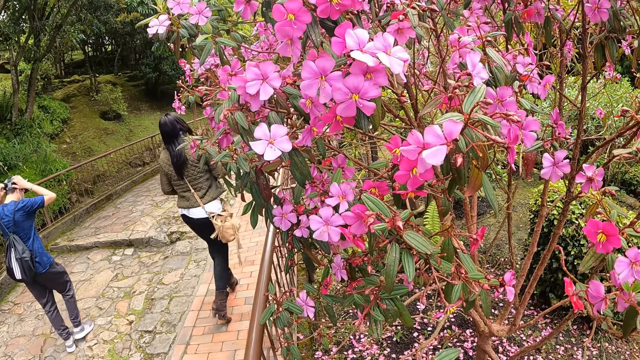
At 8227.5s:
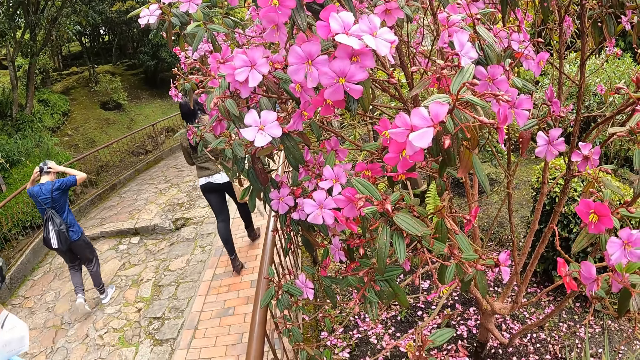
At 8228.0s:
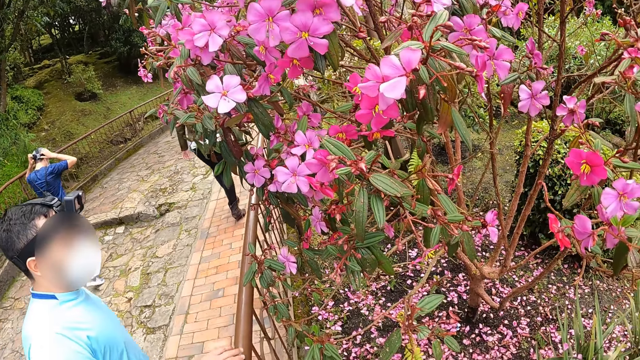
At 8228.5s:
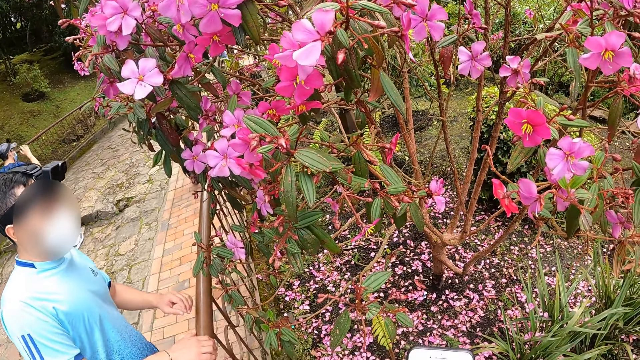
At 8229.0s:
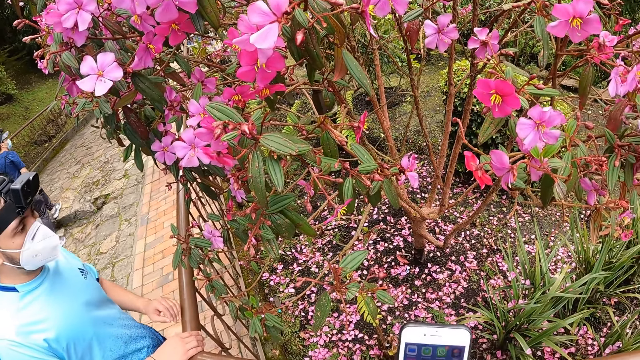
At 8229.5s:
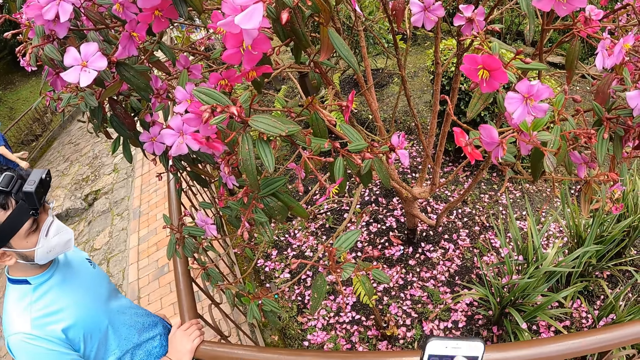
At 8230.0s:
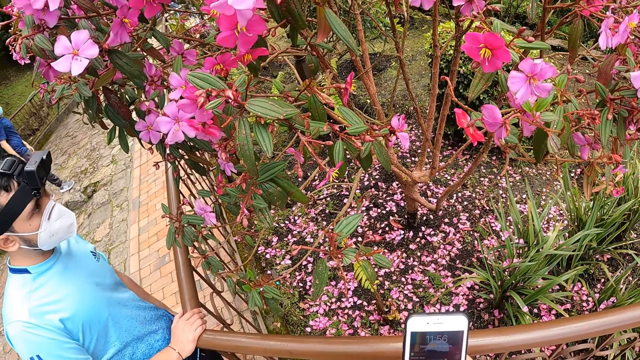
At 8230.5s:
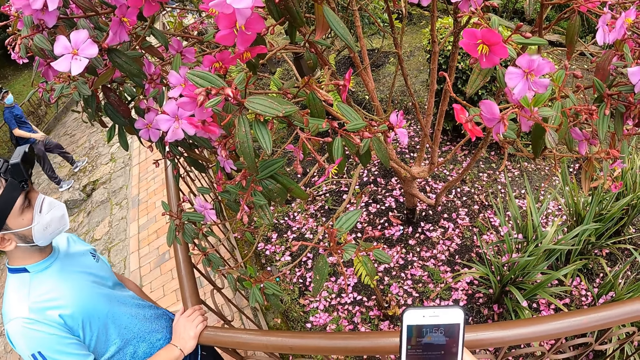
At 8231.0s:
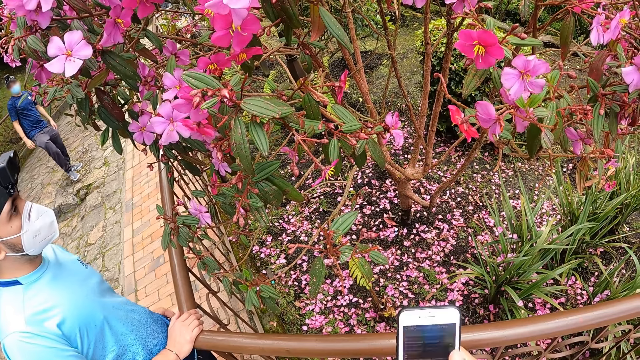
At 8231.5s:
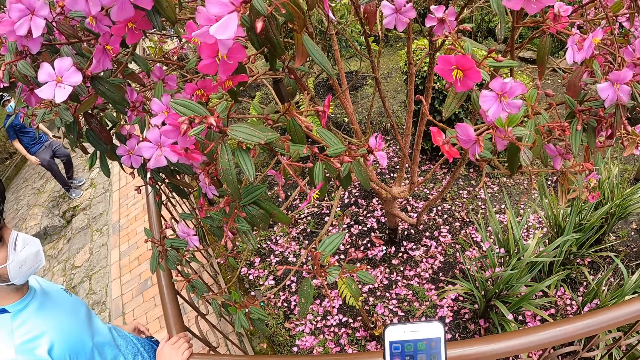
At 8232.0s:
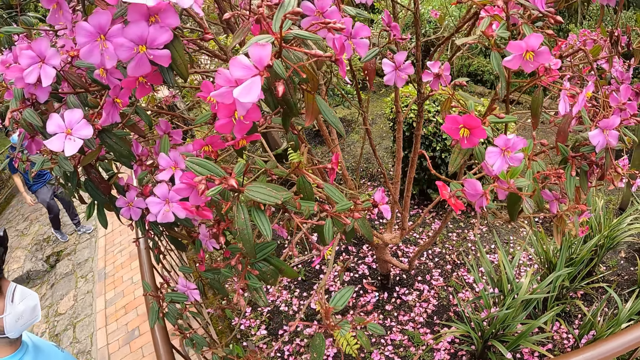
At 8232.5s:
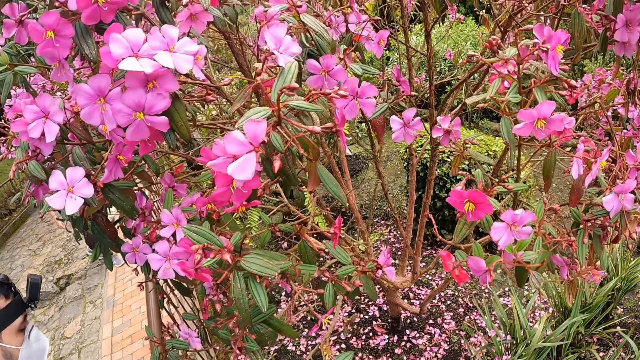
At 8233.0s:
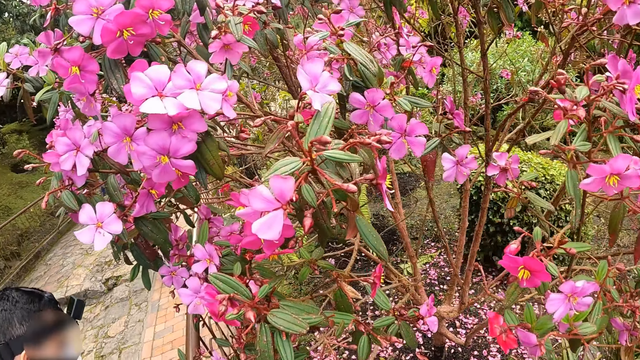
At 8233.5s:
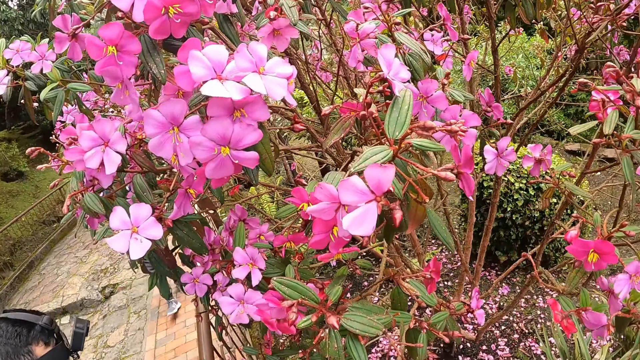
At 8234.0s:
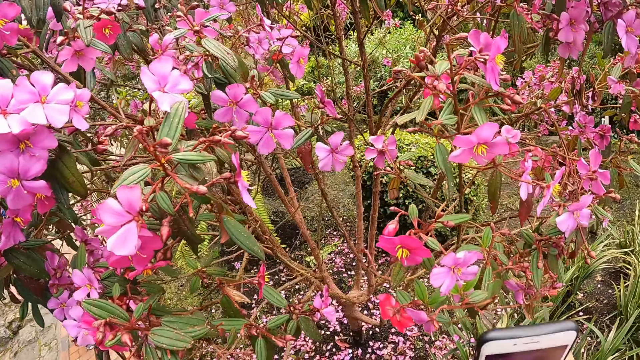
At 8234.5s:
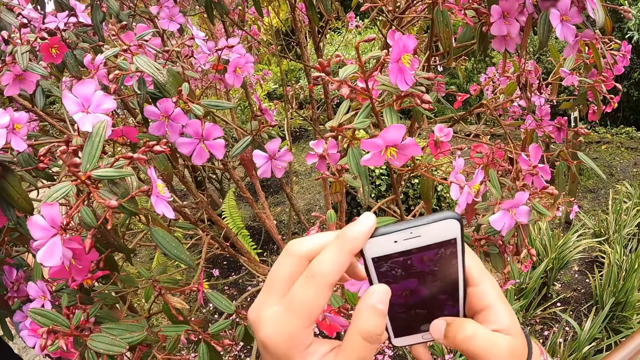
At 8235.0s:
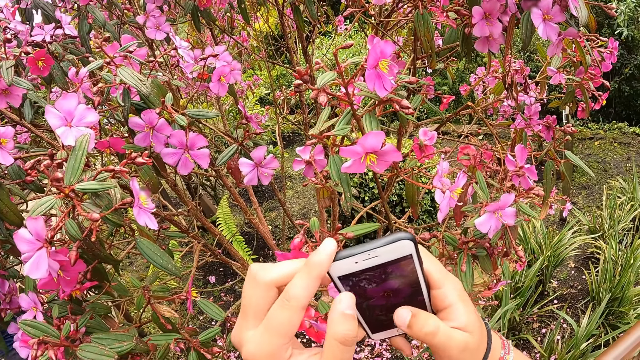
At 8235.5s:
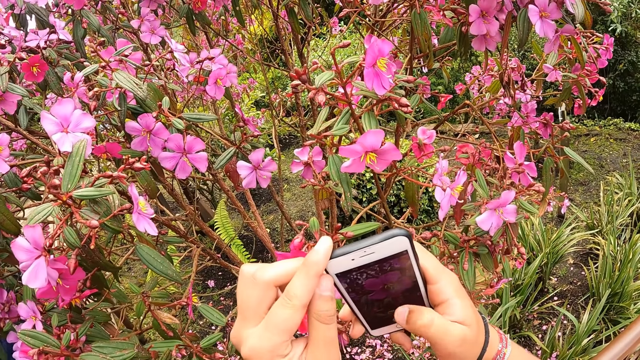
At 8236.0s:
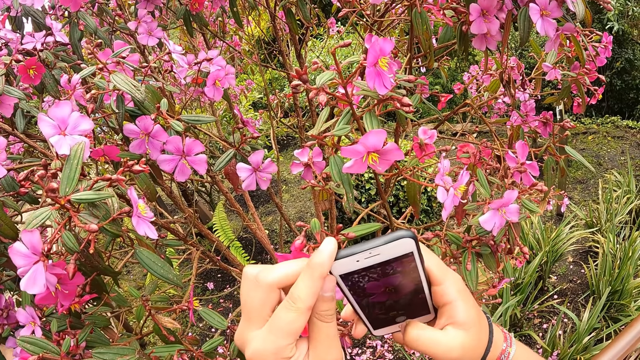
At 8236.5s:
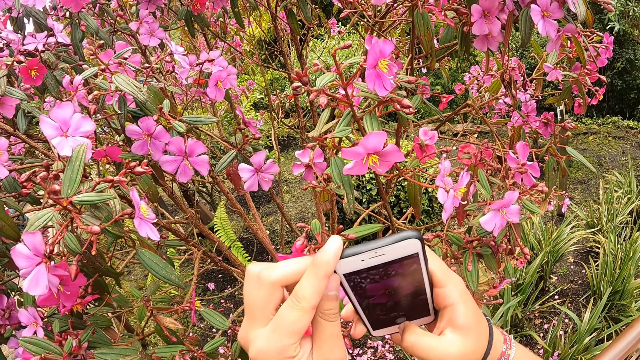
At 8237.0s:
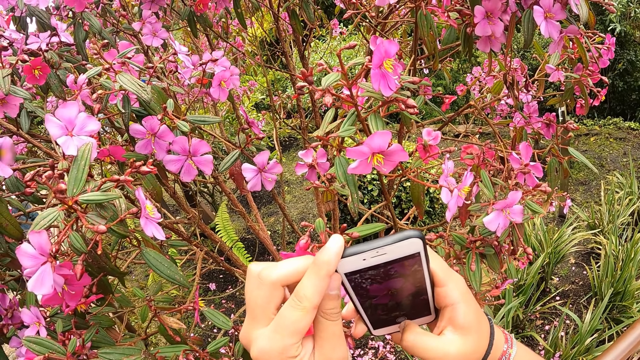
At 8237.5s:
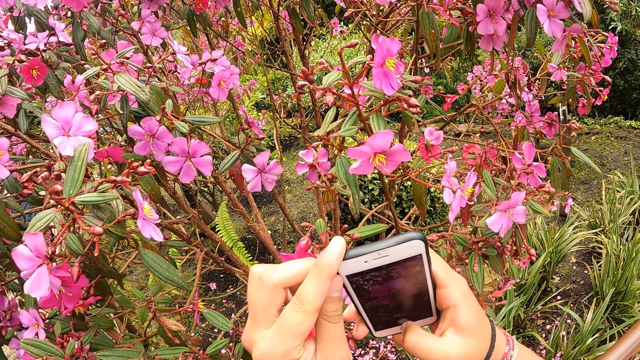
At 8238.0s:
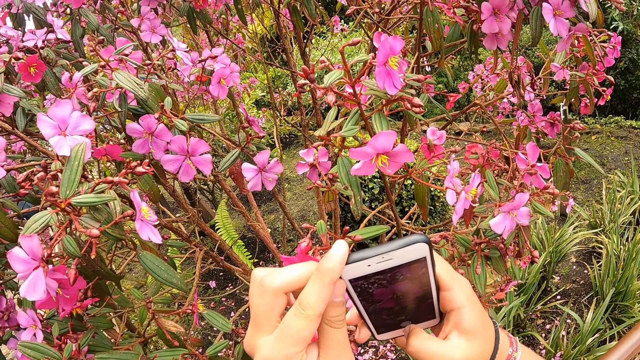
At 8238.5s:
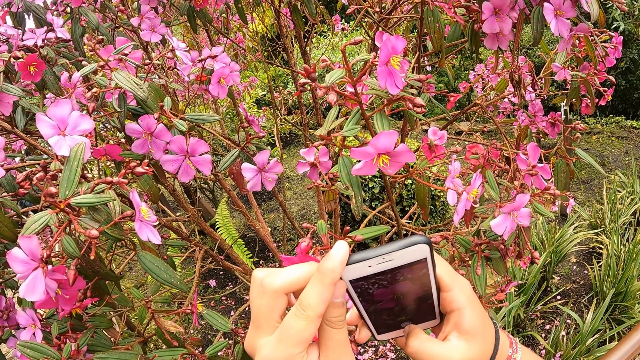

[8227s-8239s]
The camera wearer operates his phone with his hands. He waits before a flower with a man. He takes some photos of the flower with the phone in his hands.

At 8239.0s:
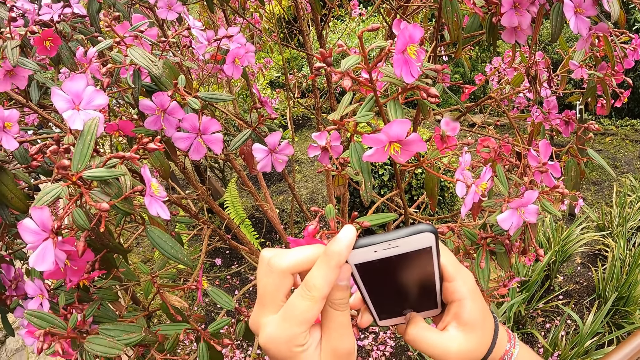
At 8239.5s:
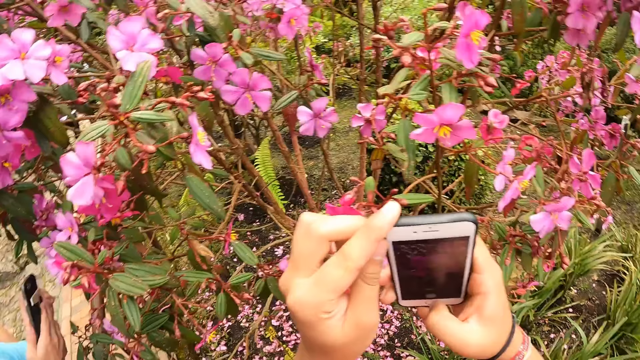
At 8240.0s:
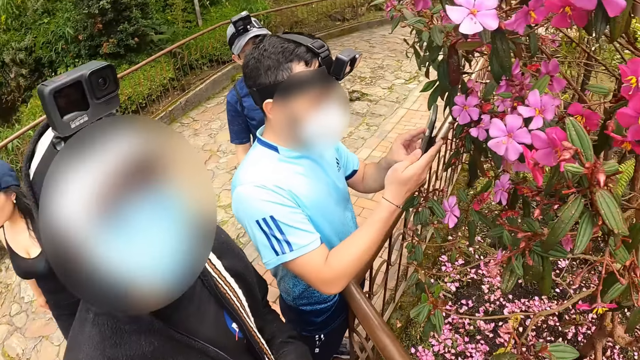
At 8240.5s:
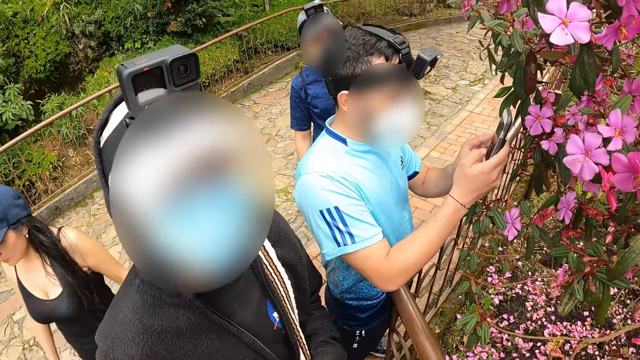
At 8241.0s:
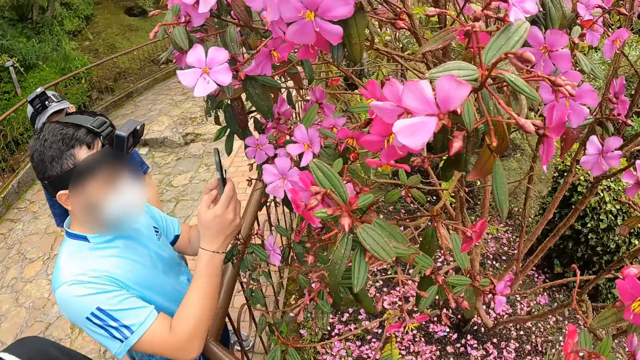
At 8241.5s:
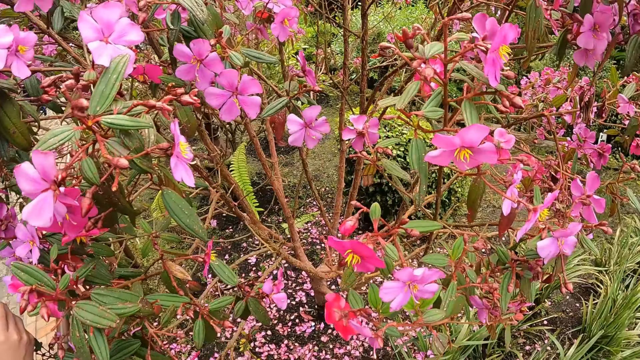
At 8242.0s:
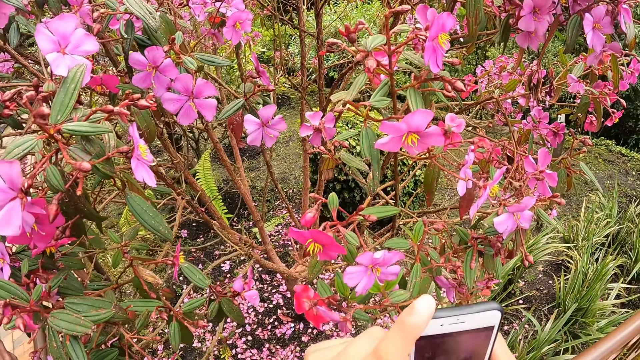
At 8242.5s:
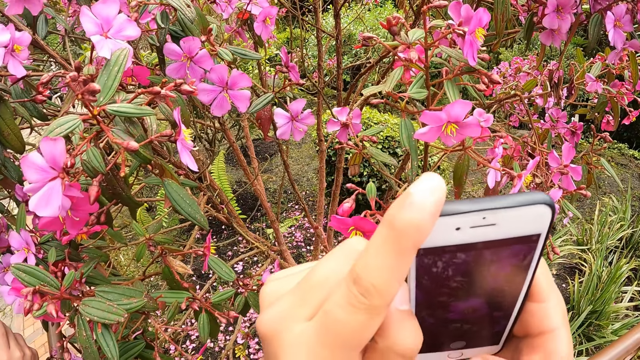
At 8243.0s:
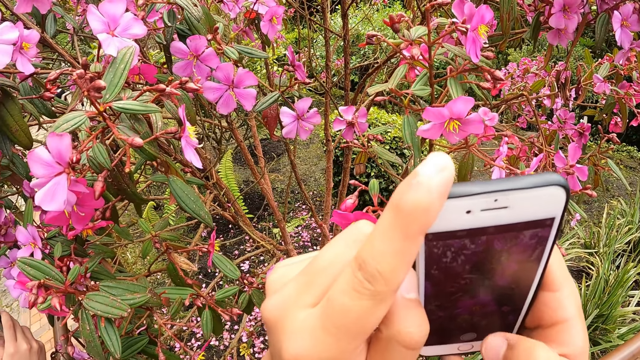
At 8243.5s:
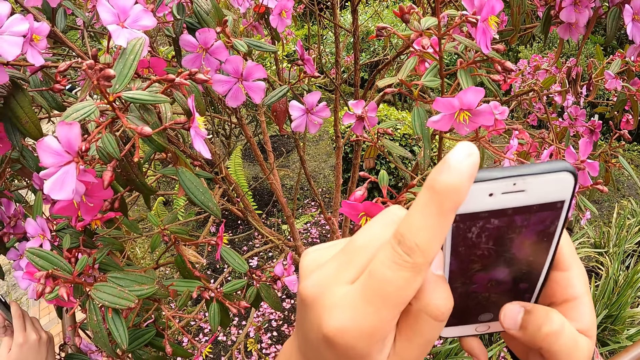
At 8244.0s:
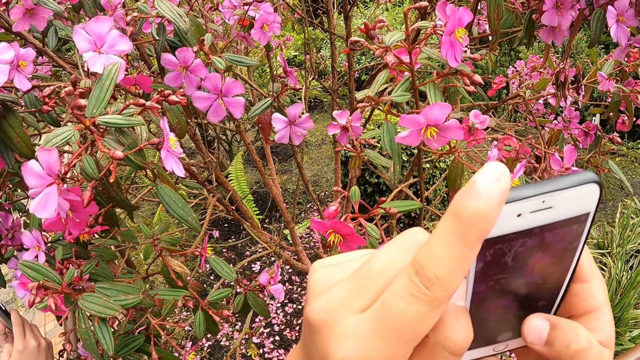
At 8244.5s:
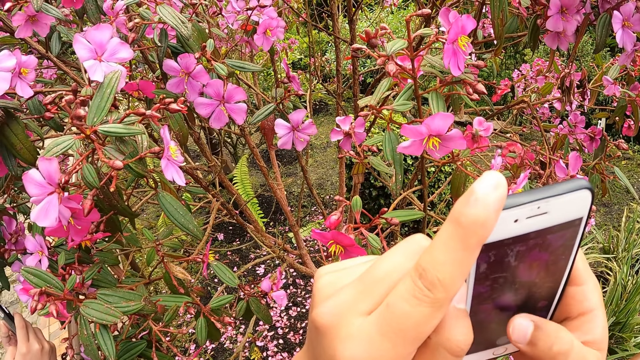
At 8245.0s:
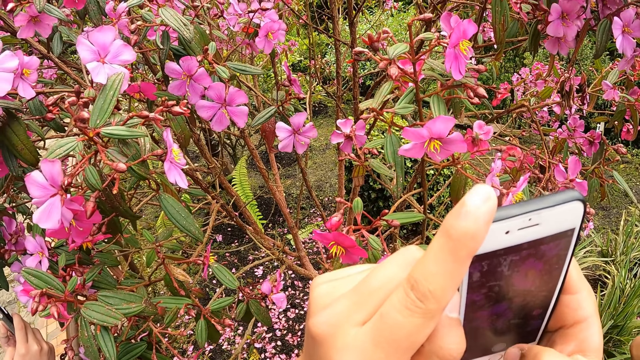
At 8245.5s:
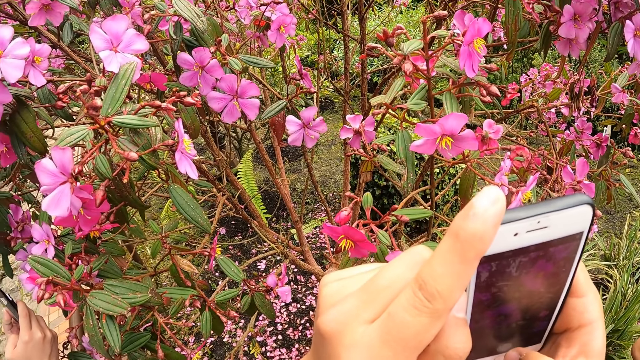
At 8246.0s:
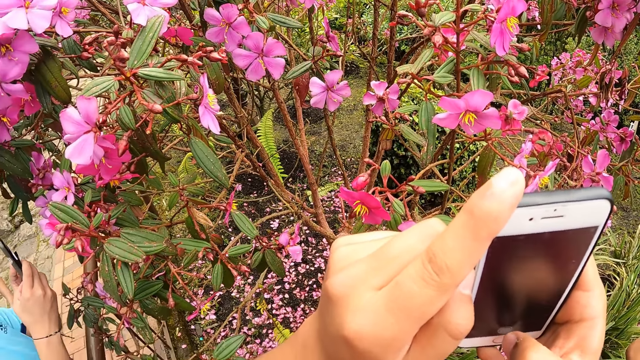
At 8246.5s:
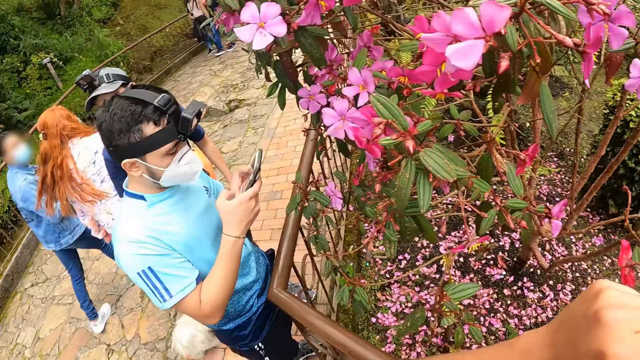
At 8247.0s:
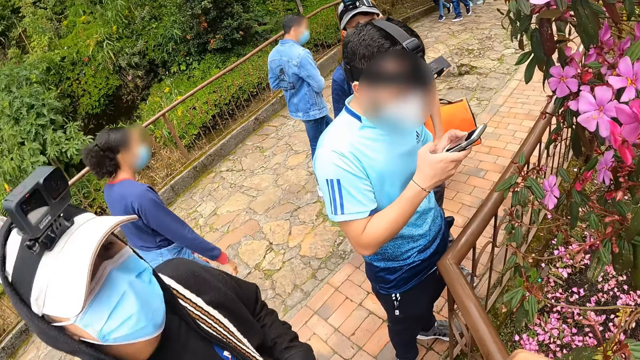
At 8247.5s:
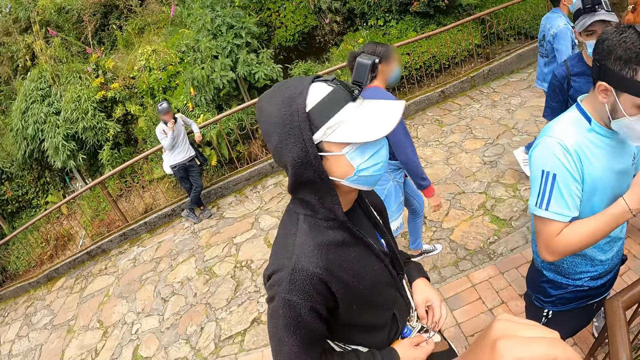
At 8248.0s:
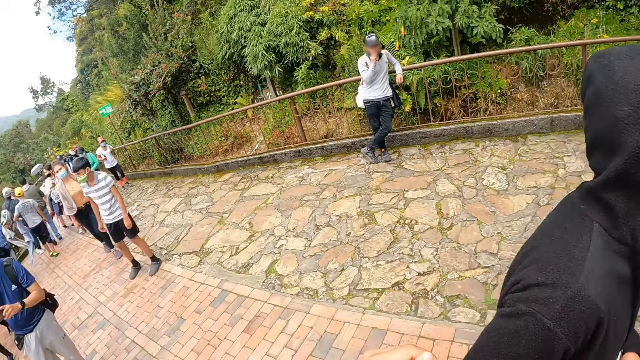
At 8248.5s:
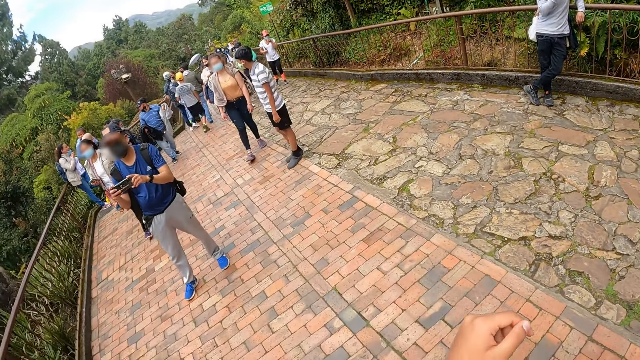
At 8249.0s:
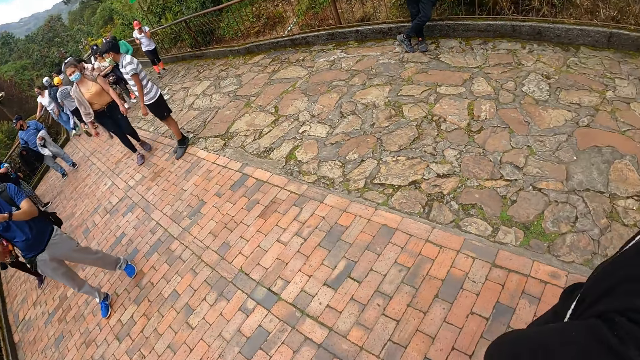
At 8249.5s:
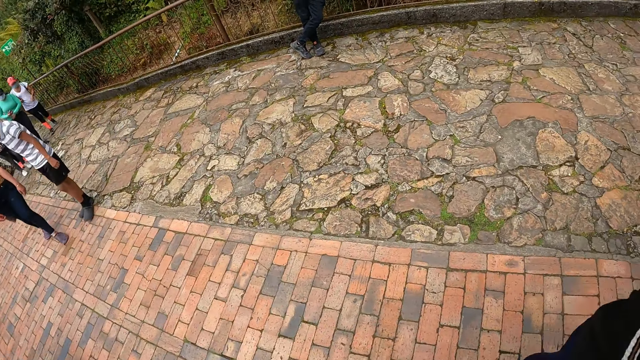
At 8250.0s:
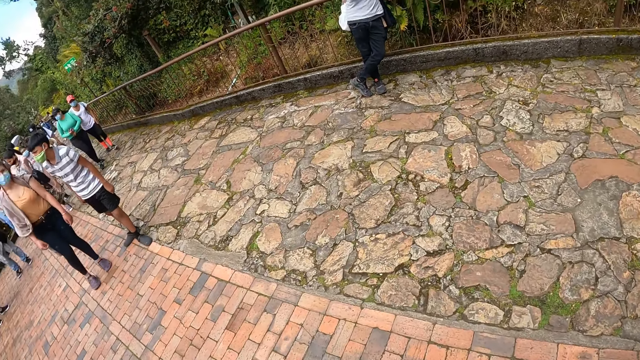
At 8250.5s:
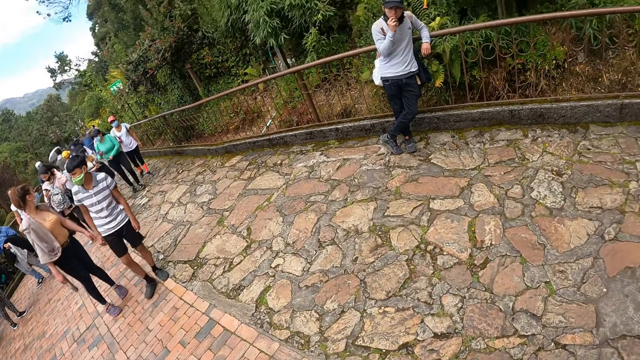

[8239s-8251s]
A man takes some photos of the flower with the phone in his hands. The camera wearer takes some photos of the flower with the phone in his hands. The man operates the phone with his hands.
